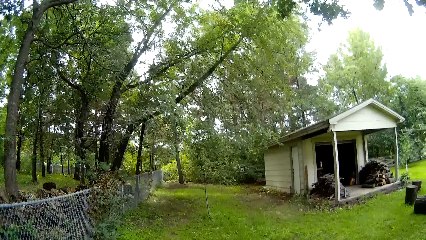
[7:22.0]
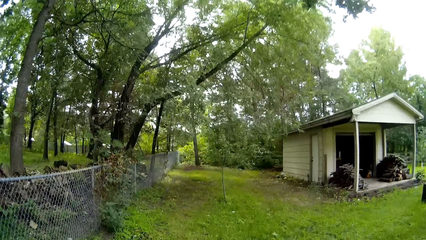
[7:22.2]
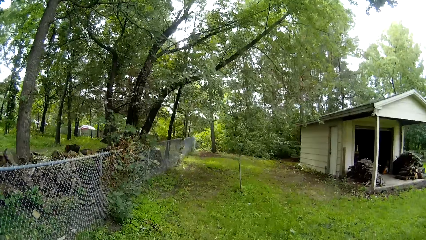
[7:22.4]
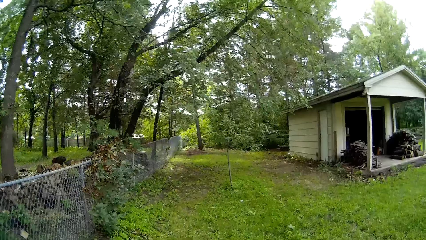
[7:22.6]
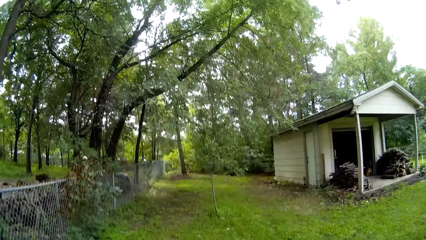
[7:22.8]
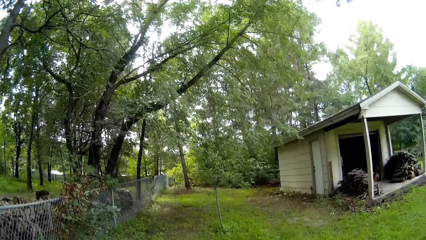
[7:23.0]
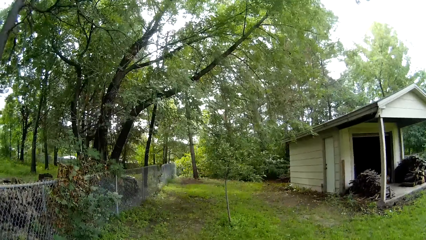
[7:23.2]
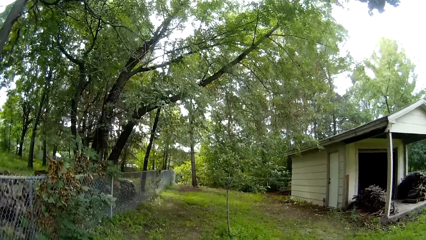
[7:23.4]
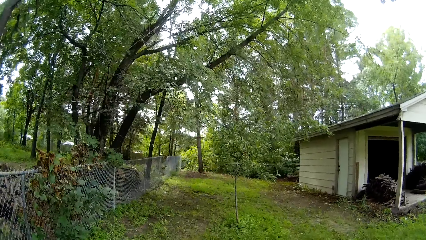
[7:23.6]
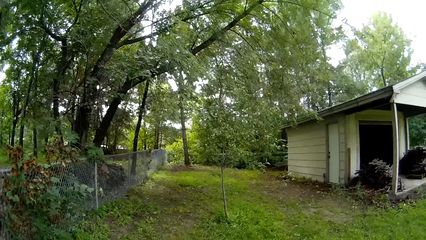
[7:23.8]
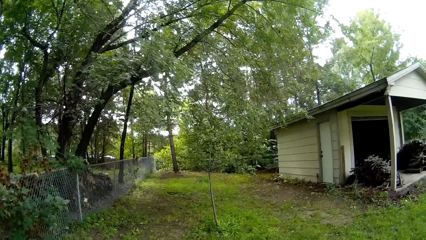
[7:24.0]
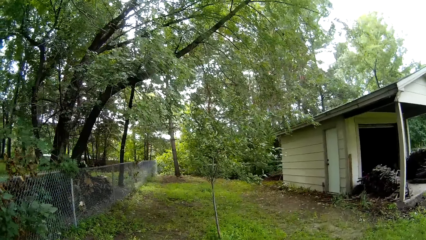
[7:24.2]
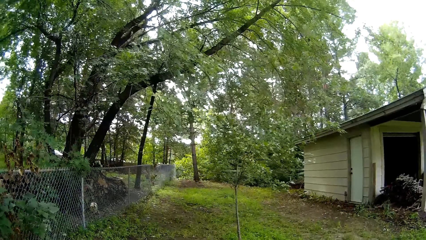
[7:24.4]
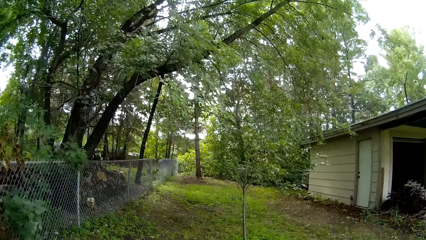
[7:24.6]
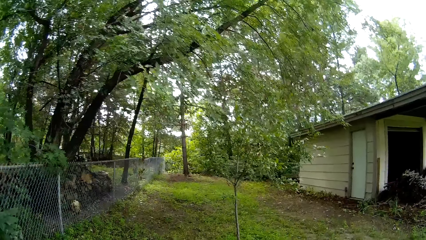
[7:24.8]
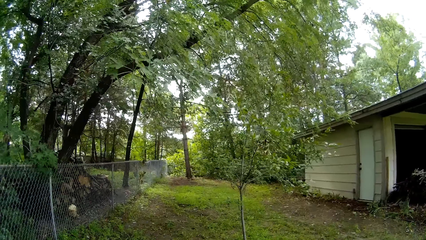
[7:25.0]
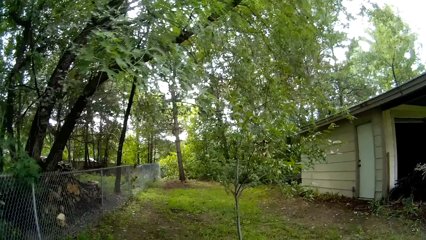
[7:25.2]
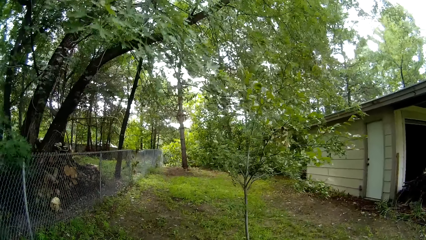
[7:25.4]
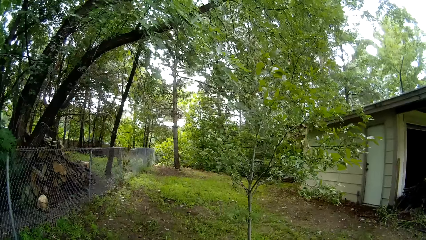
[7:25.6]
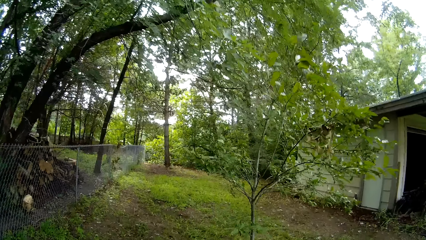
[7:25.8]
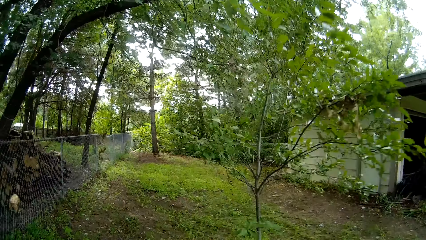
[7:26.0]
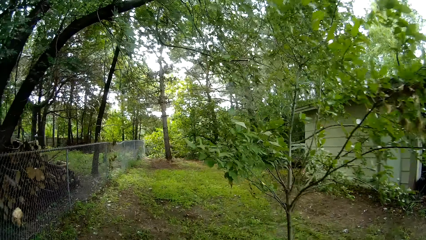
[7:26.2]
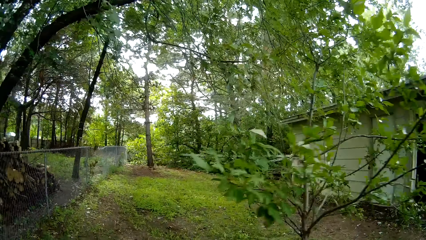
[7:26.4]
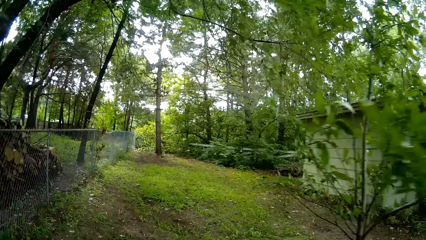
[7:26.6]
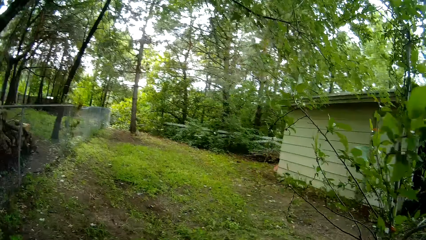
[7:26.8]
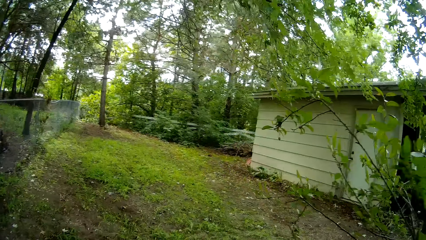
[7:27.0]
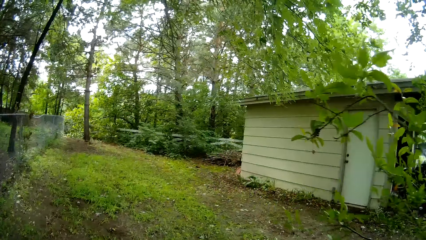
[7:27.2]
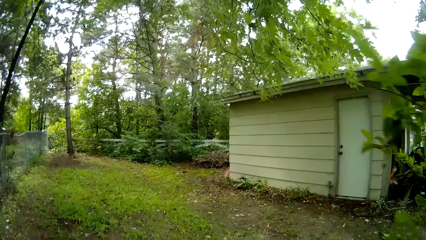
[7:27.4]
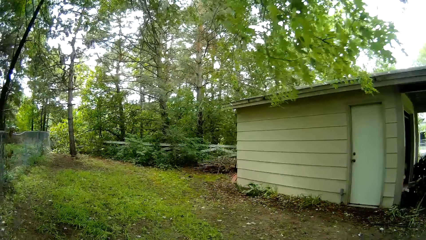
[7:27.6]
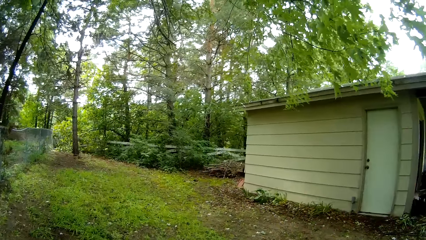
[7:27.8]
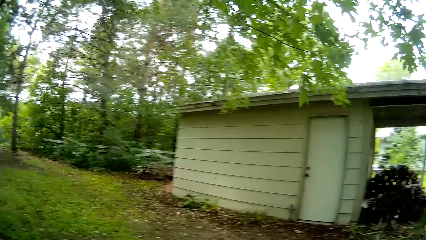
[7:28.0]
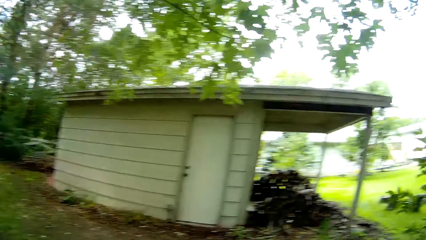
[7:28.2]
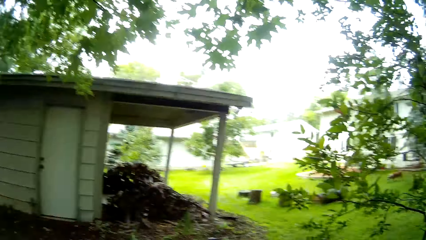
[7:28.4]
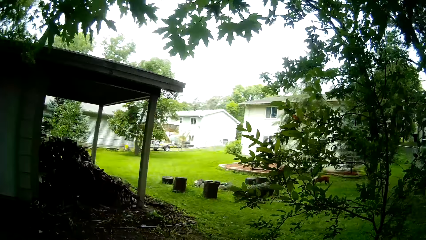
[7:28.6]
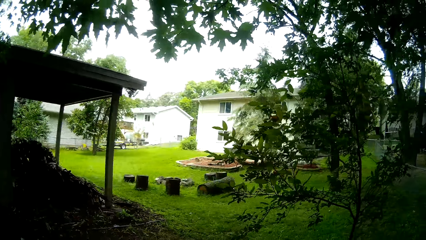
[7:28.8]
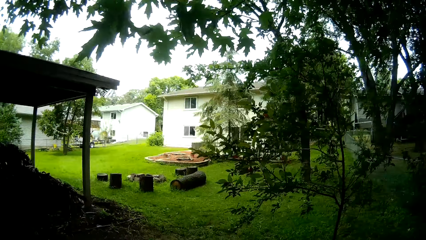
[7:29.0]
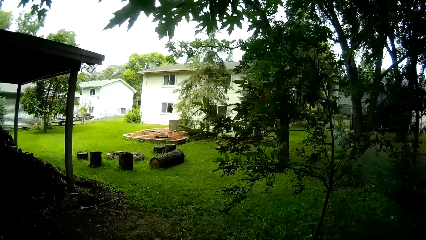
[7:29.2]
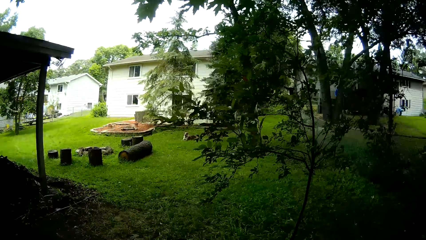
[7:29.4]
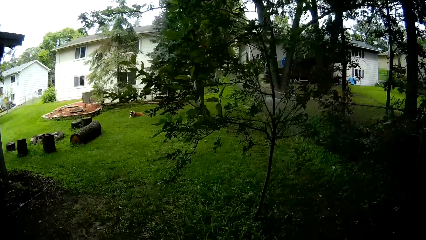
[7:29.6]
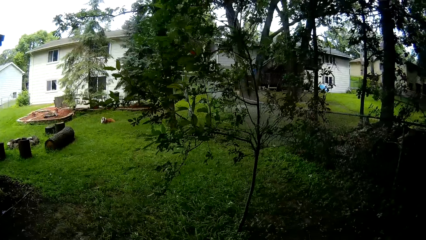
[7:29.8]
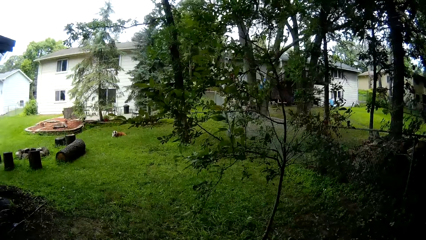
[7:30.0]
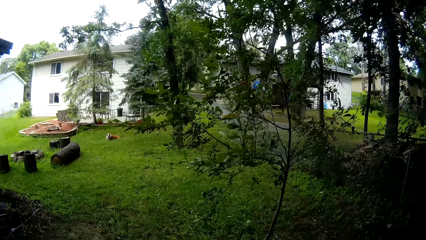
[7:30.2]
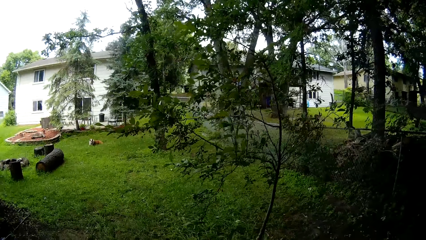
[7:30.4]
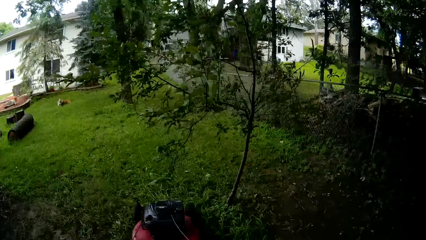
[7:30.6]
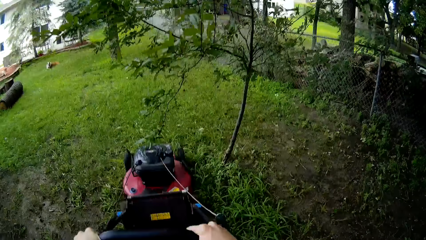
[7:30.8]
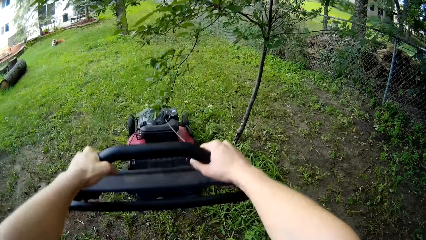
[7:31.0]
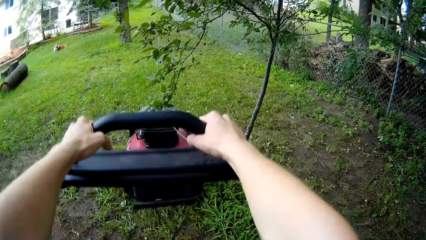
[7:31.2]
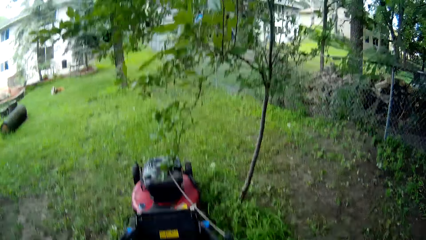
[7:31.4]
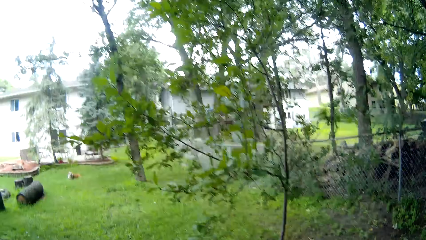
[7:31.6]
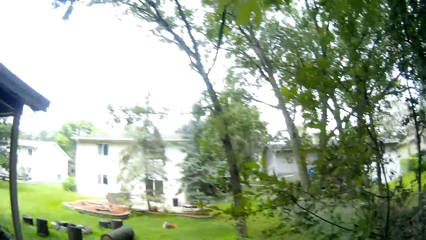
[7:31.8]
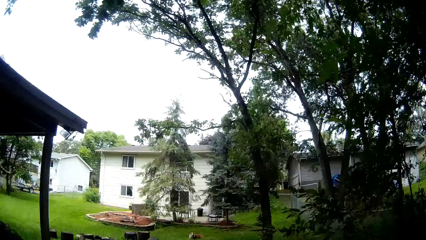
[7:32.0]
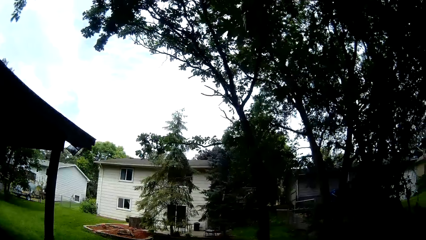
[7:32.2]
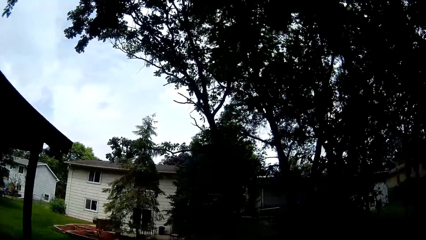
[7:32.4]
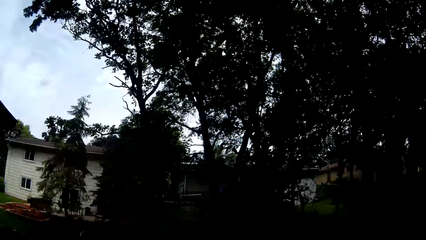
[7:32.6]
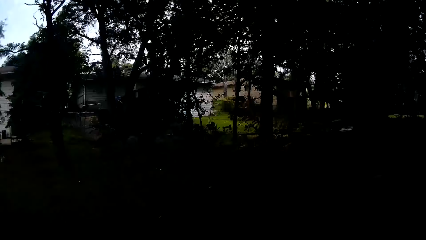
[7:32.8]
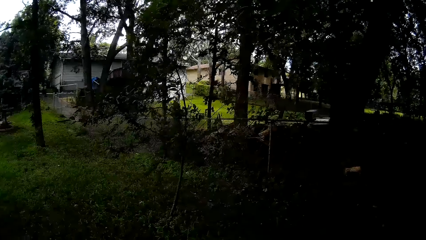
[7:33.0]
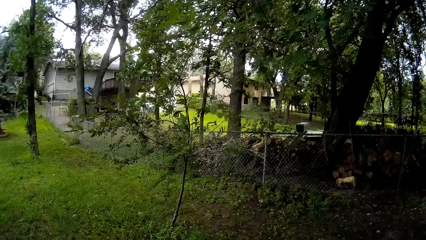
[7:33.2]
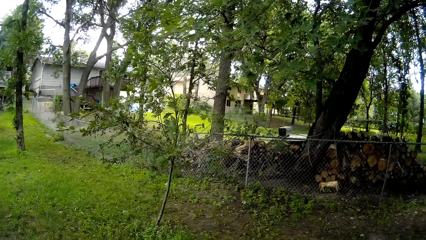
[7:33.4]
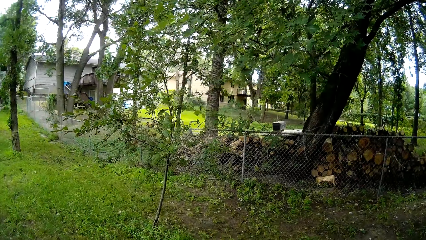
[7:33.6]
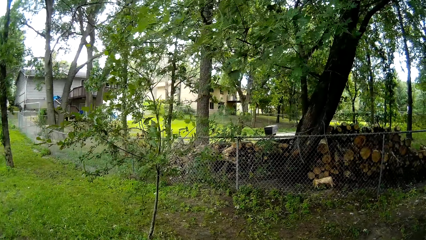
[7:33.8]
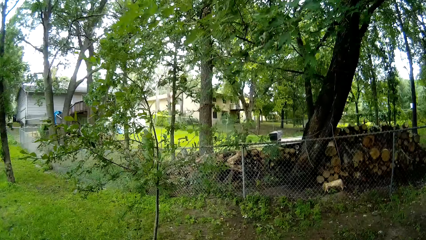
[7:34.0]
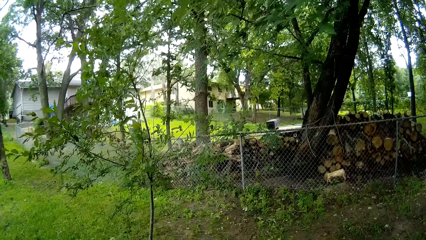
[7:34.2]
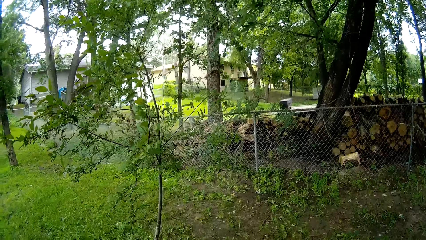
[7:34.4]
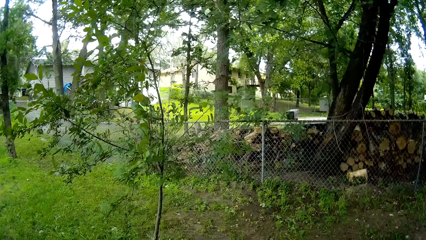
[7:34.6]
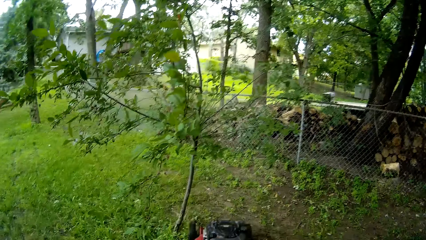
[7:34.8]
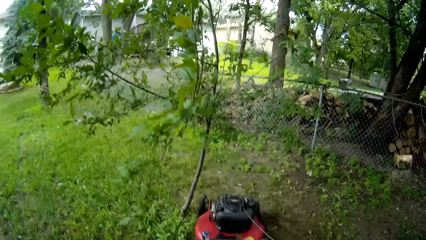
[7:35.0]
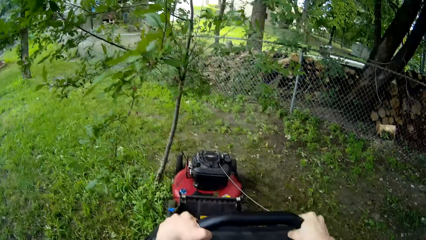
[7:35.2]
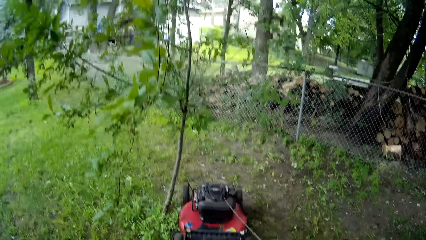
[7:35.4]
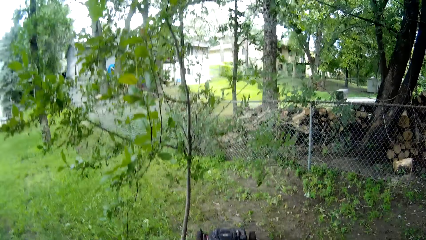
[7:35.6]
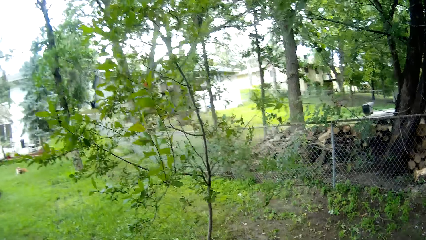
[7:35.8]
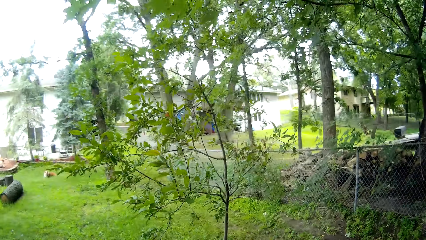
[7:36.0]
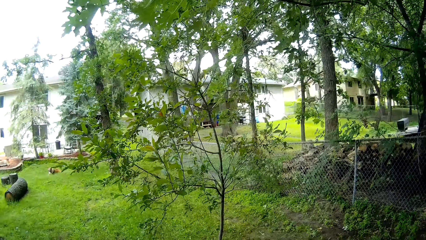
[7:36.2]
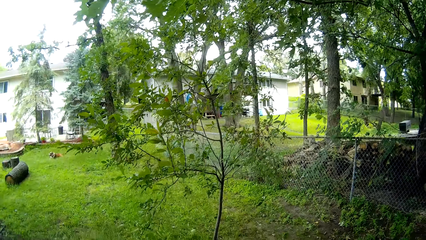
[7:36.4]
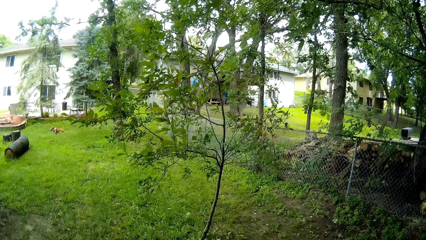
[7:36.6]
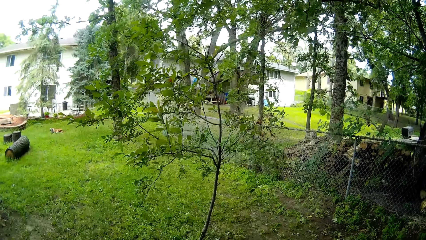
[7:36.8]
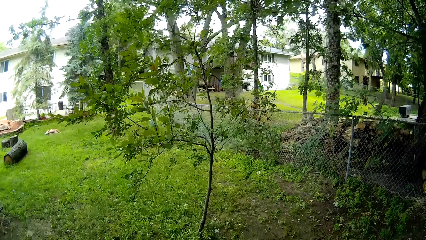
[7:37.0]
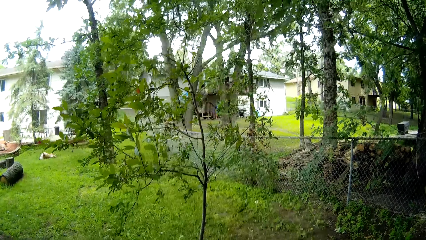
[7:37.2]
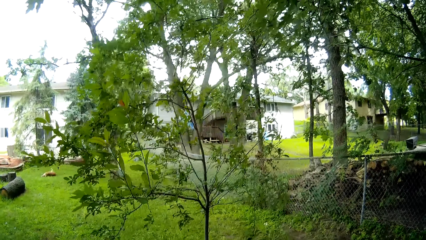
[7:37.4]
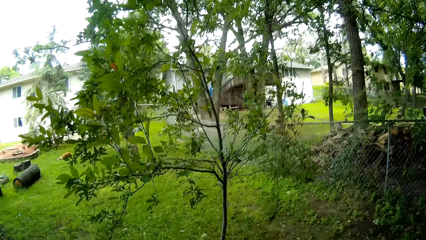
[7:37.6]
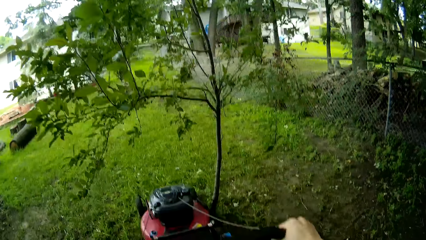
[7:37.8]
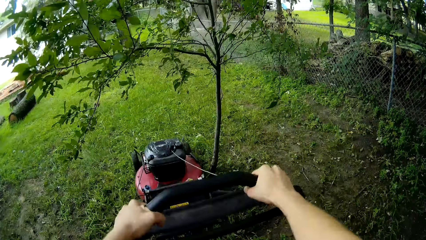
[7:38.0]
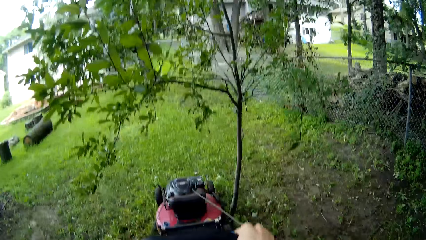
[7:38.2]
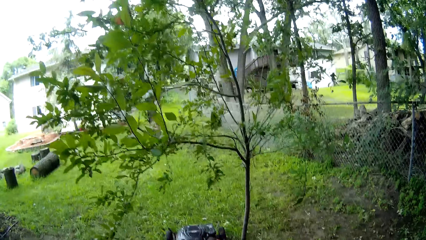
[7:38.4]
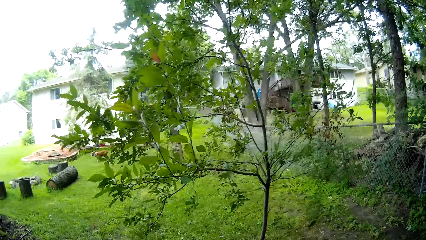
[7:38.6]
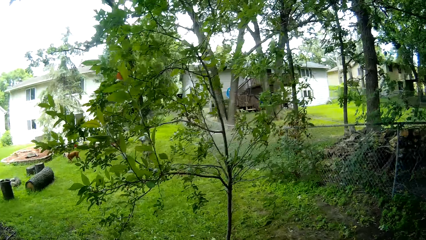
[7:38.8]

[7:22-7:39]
The camera wearer mows the lawn with the lawn mower using both hands.
